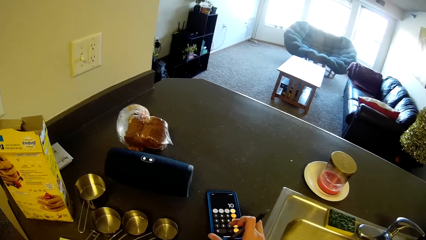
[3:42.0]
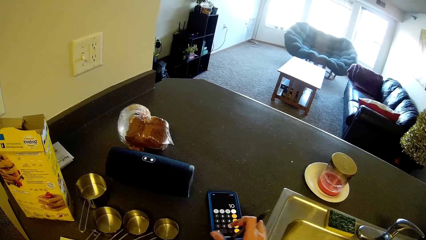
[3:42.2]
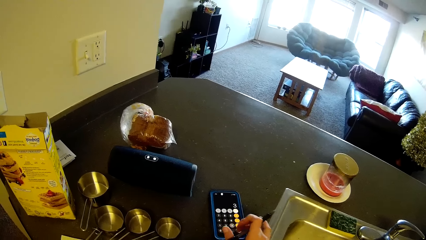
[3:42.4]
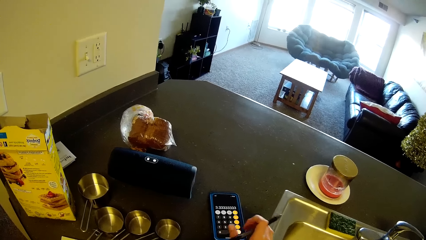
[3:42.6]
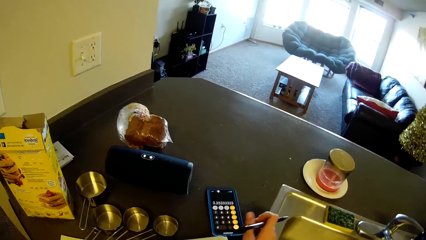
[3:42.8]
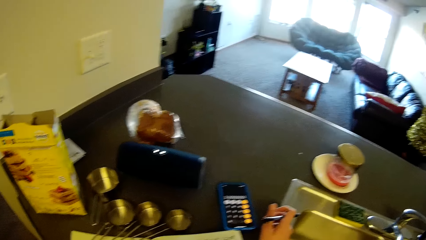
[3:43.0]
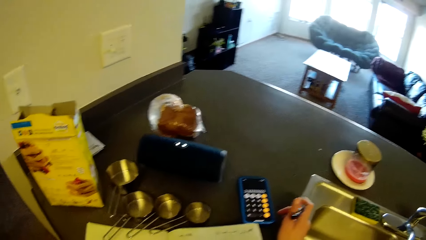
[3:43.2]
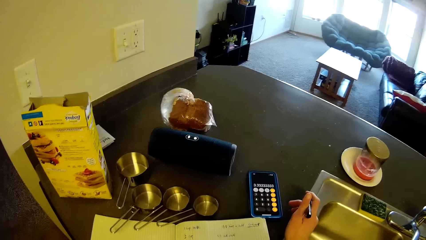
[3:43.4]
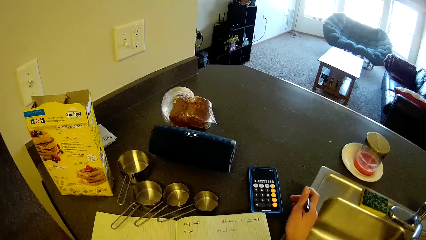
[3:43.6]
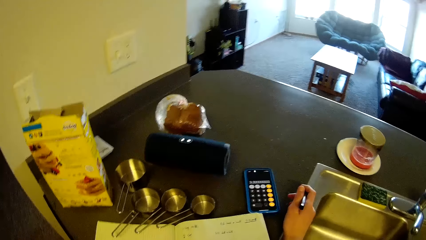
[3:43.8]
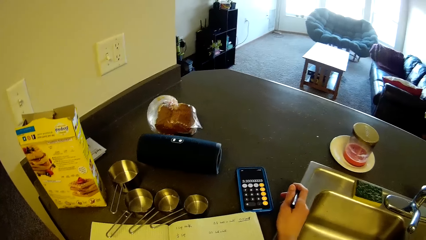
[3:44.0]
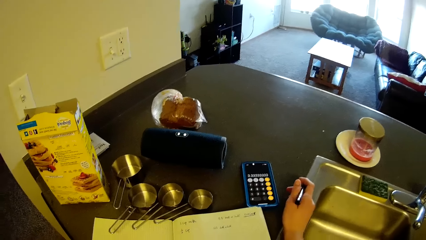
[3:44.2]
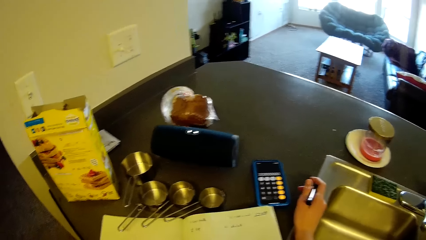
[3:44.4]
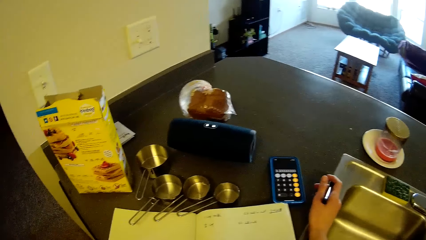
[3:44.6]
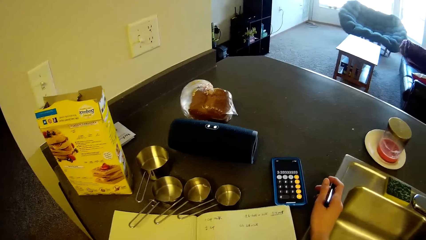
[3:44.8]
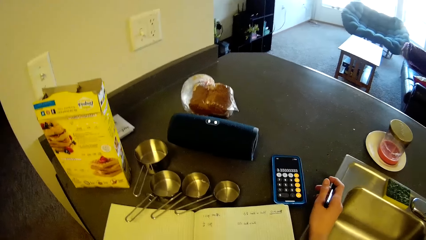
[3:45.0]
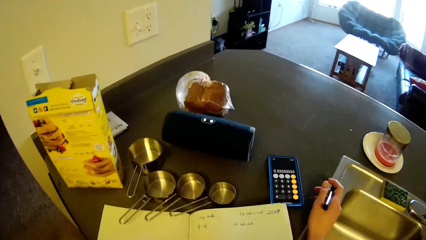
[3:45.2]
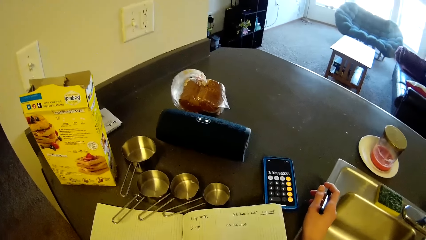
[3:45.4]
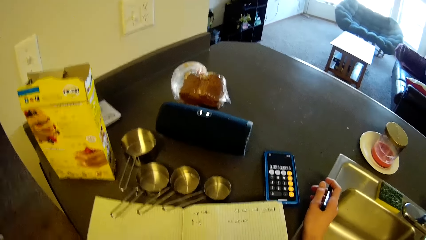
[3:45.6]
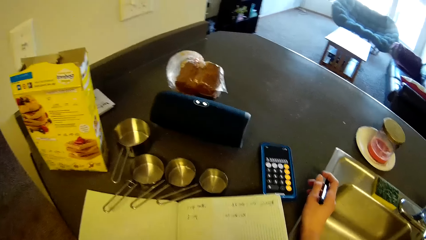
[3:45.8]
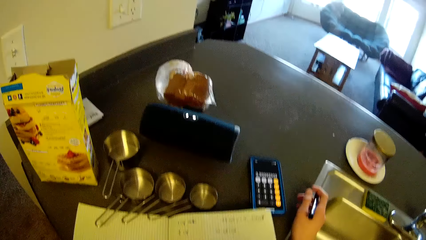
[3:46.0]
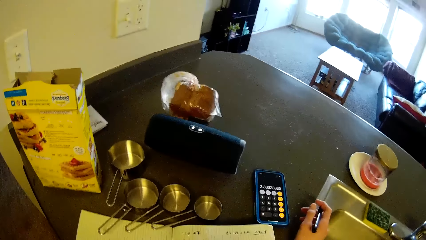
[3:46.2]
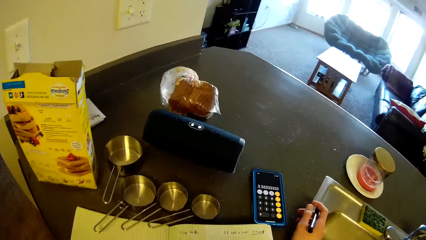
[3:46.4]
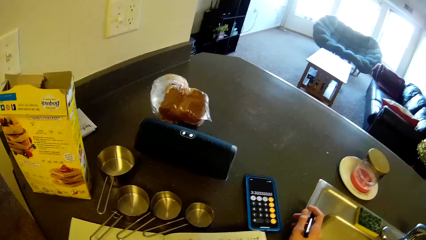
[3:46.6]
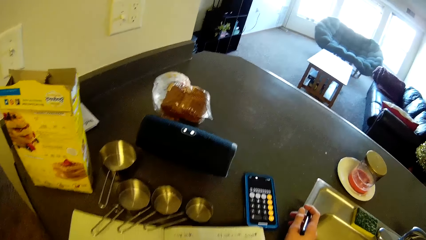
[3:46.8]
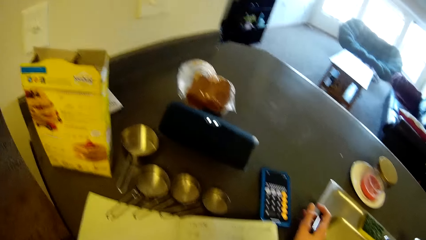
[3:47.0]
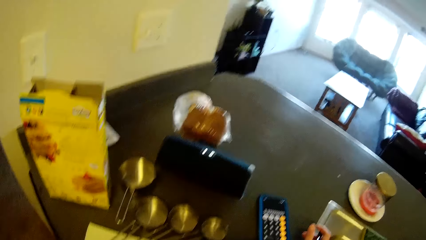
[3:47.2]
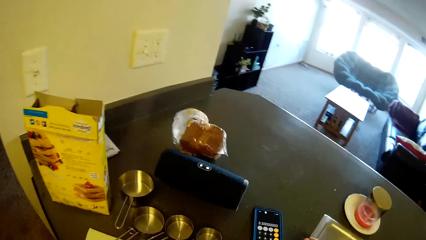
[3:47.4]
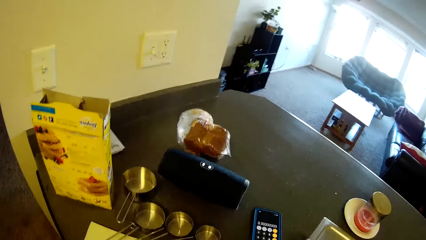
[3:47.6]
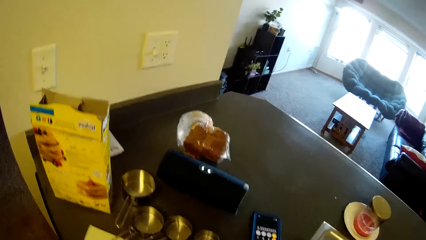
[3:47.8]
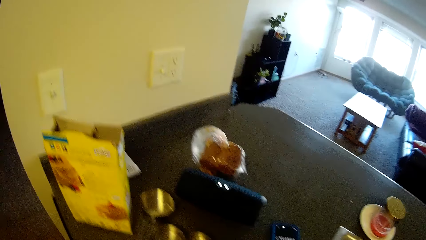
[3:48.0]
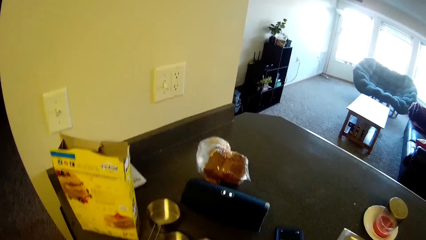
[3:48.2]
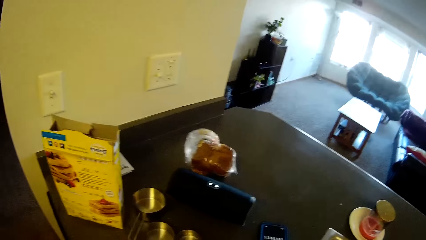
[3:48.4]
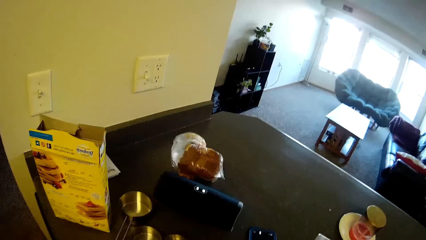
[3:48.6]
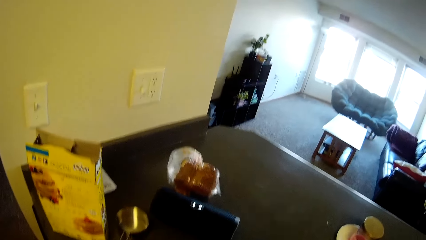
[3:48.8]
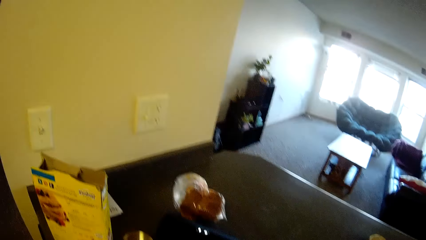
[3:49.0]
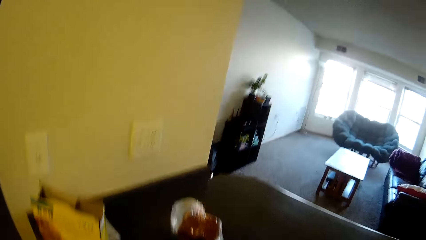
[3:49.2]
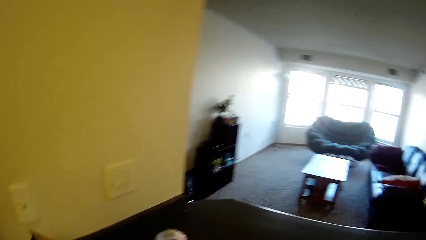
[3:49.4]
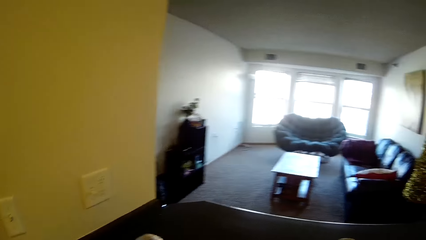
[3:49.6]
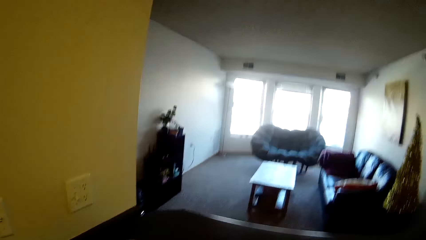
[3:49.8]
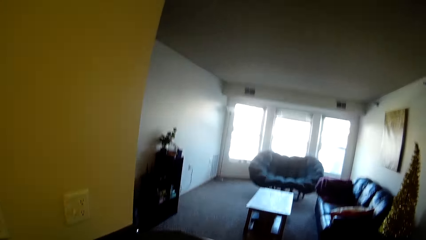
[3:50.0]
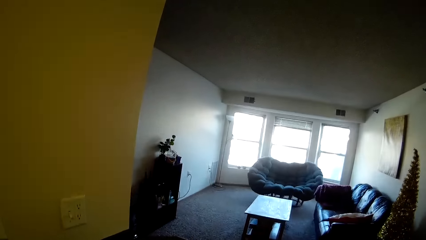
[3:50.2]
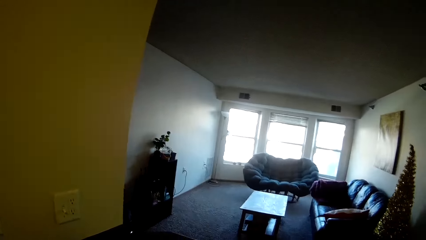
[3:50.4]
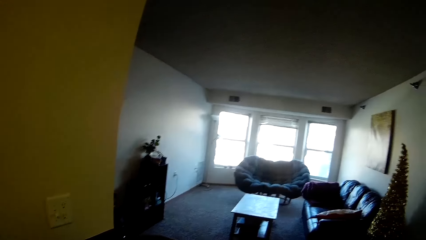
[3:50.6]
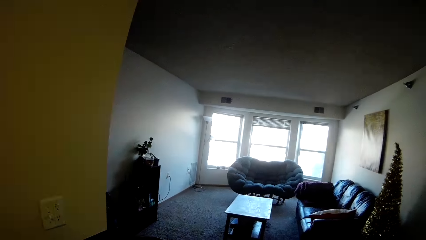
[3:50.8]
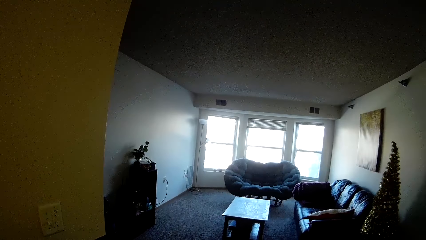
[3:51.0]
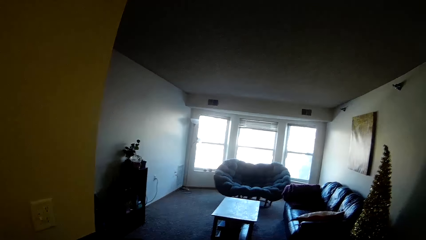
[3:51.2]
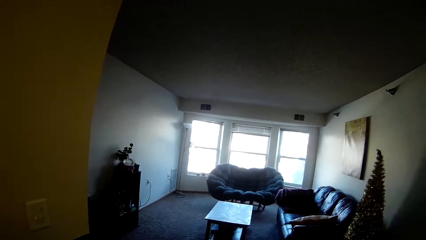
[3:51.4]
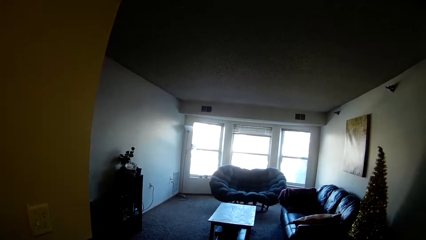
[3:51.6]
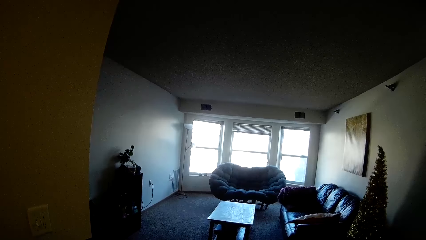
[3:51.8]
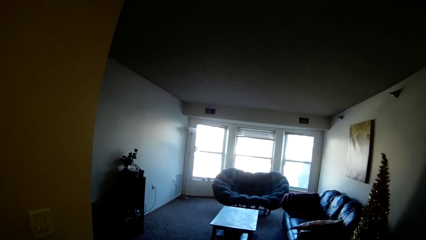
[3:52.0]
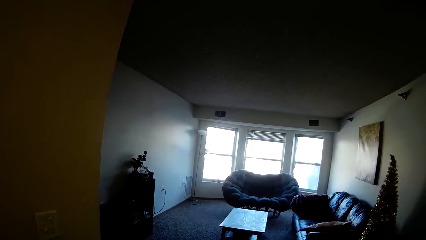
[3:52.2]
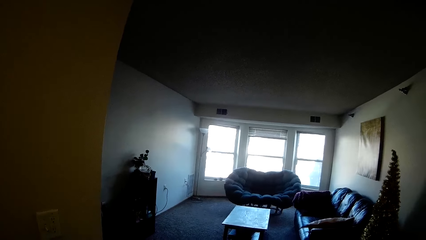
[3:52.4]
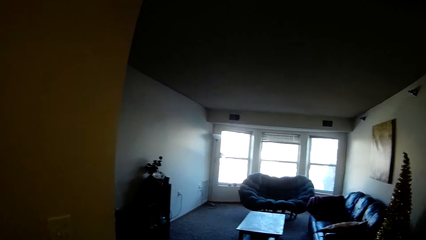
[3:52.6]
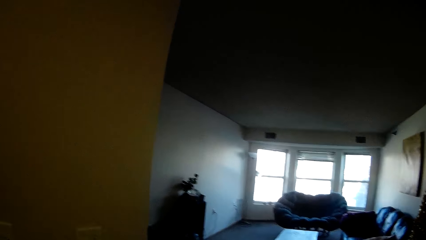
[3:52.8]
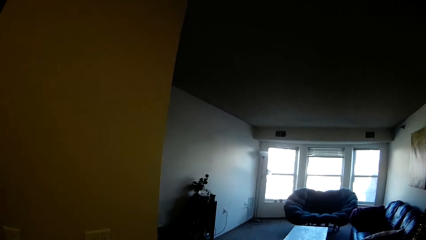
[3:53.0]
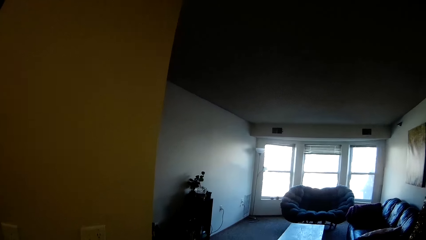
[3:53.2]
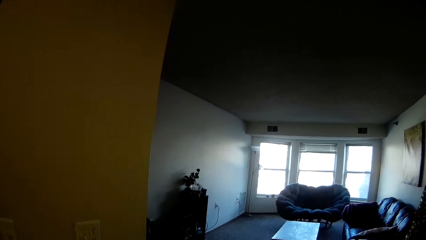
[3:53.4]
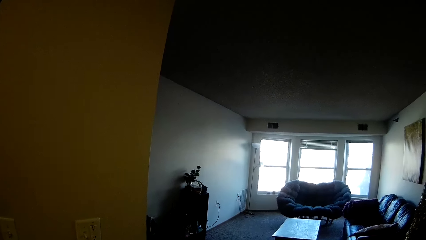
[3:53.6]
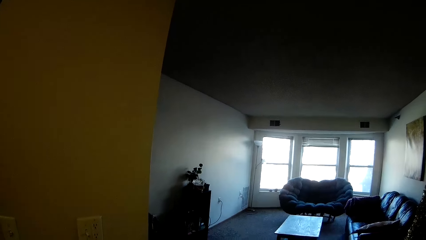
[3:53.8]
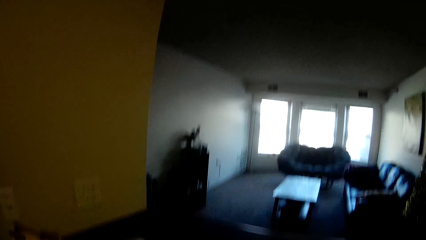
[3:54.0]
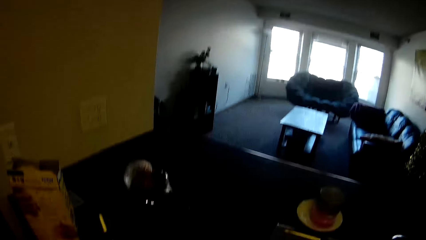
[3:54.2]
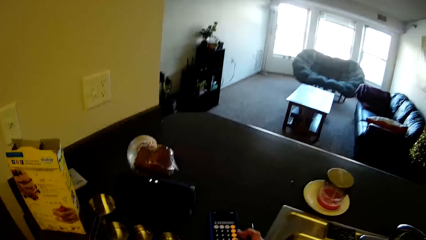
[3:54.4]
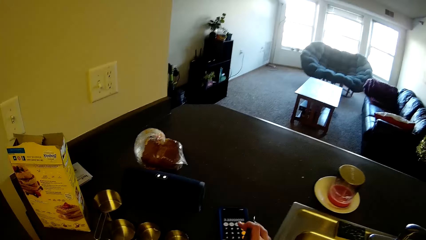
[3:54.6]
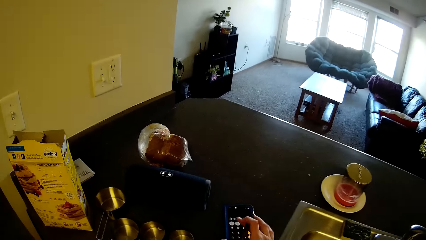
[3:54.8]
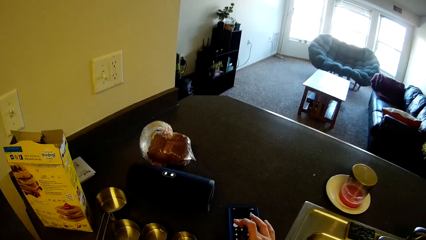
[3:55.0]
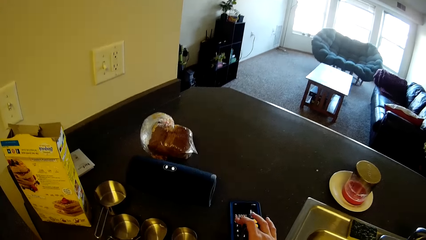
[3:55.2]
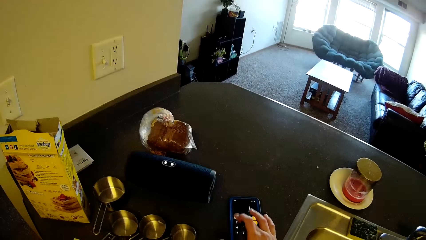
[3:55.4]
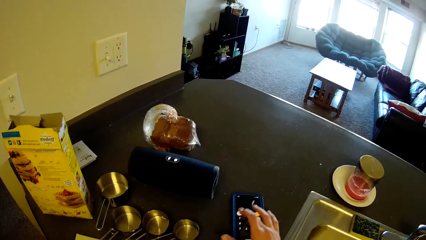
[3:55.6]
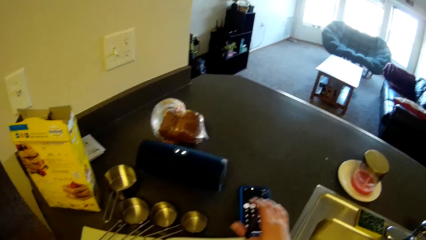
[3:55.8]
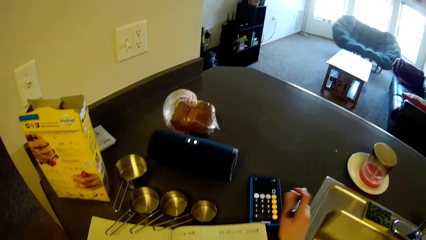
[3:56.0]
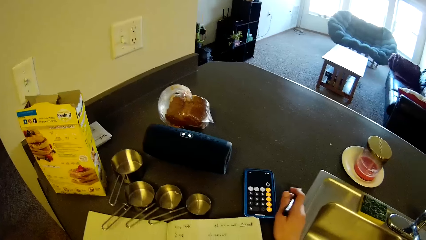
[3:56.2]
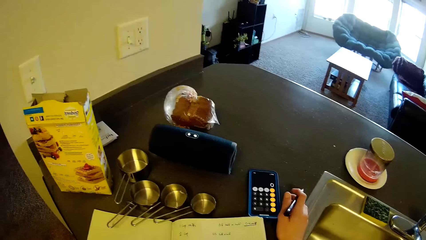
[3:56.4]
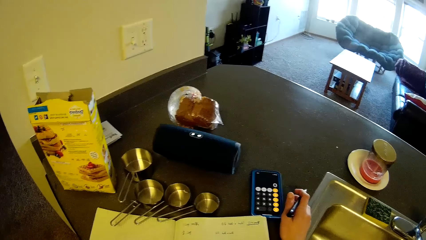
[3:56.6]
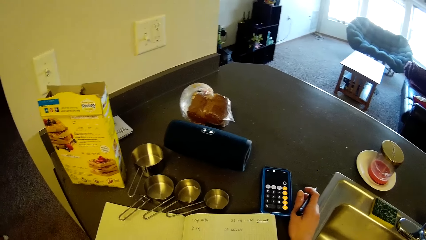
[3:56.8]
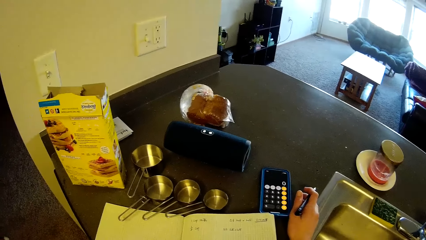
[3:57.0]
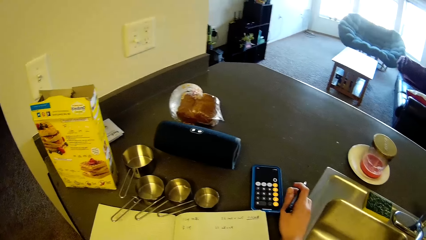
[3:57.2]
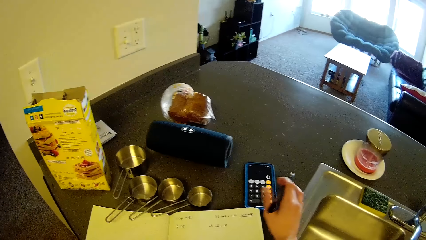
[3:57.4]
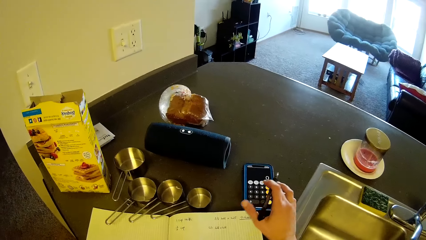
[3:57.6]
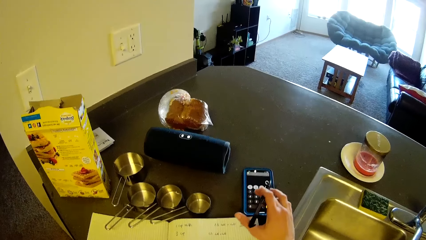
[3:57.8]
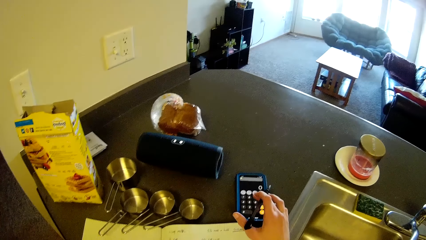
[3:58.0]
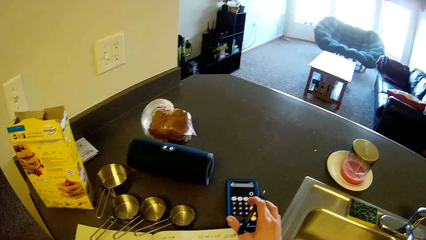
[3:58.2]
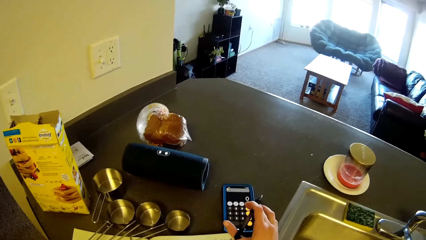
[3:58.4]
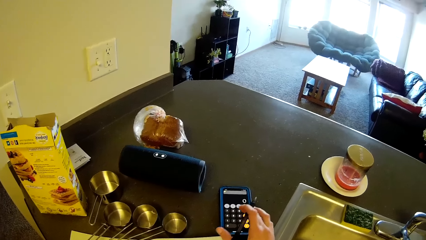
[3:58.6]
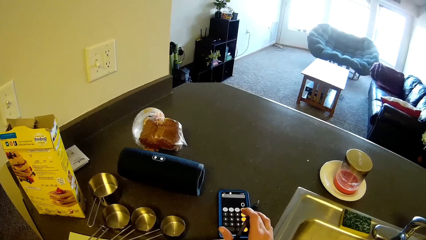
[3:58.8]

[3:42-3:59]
The camera wearer stands on the floor. They operate her phone. They stand on the floor.
